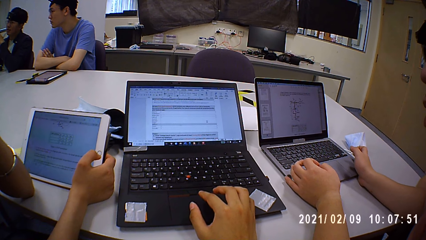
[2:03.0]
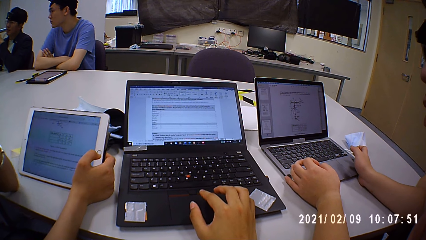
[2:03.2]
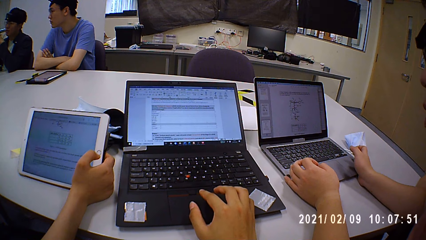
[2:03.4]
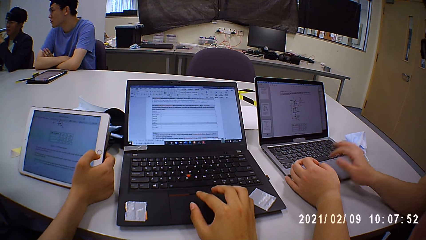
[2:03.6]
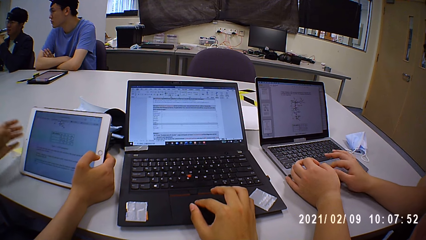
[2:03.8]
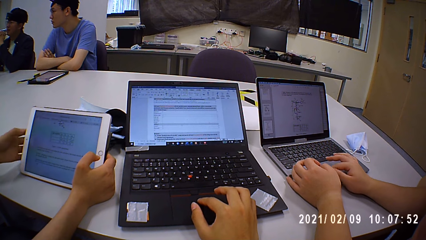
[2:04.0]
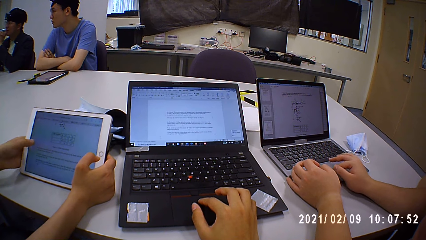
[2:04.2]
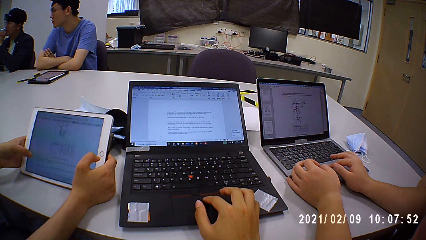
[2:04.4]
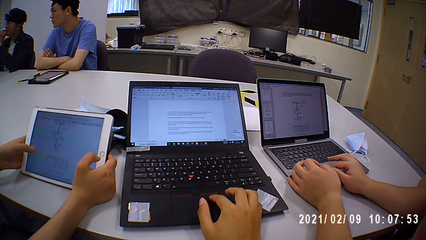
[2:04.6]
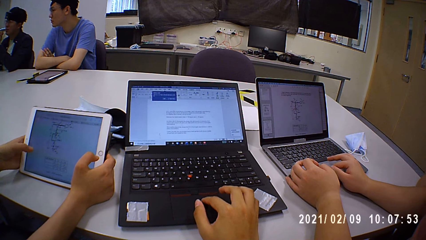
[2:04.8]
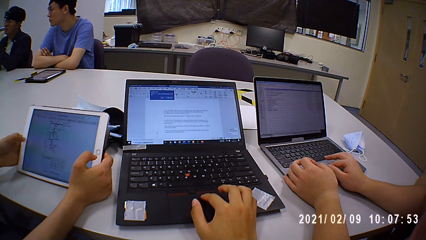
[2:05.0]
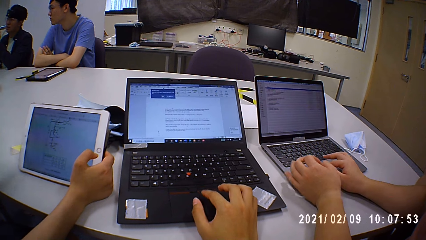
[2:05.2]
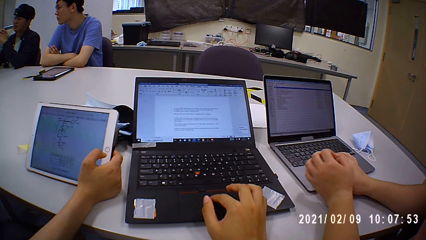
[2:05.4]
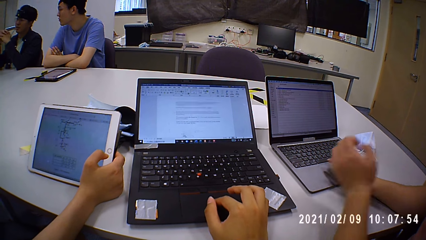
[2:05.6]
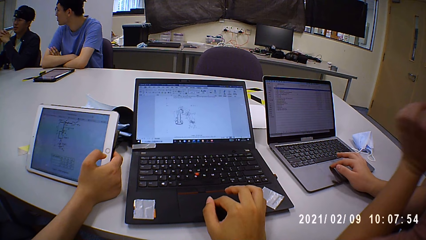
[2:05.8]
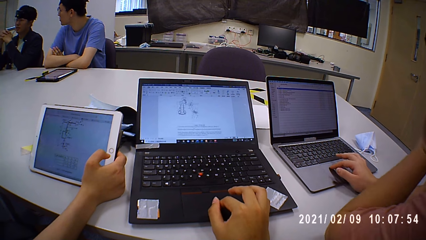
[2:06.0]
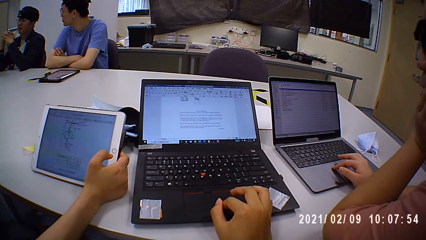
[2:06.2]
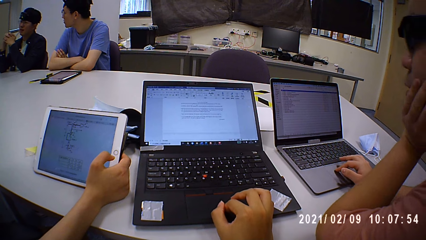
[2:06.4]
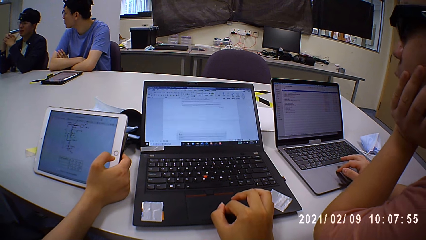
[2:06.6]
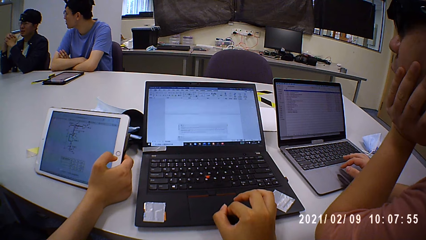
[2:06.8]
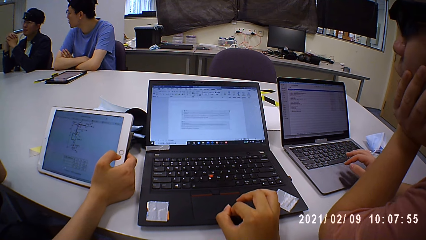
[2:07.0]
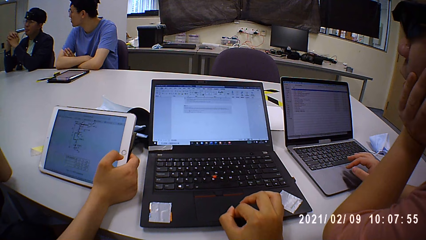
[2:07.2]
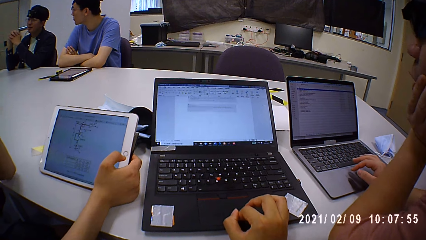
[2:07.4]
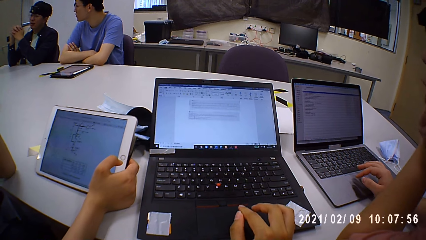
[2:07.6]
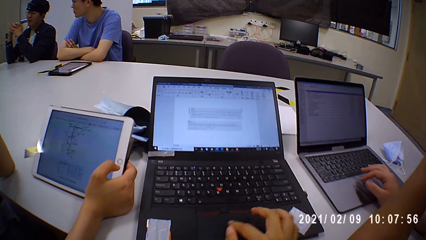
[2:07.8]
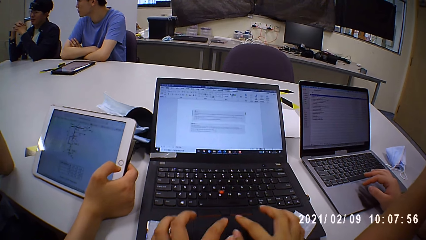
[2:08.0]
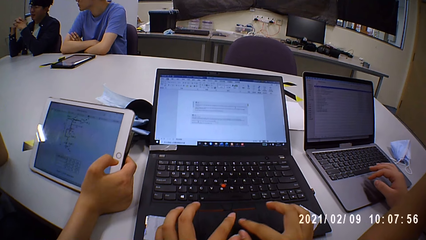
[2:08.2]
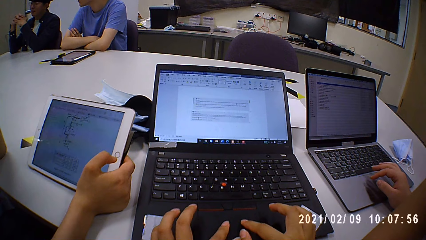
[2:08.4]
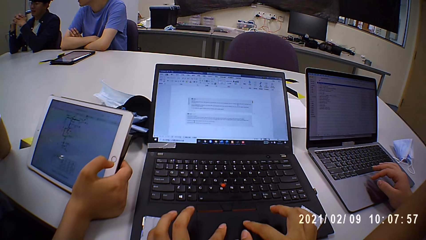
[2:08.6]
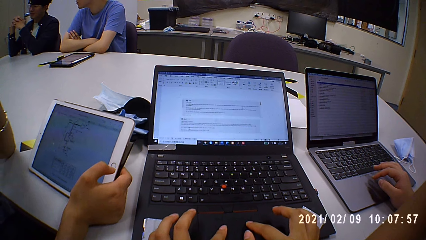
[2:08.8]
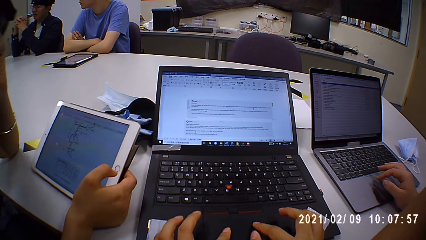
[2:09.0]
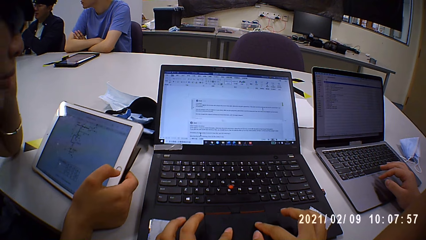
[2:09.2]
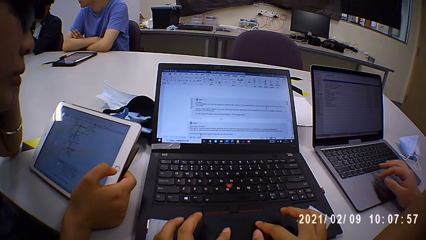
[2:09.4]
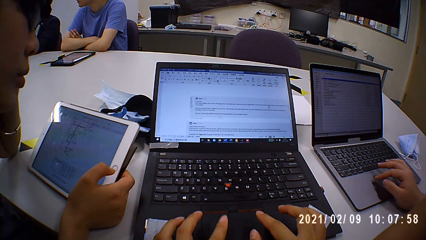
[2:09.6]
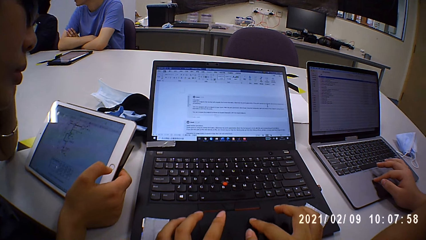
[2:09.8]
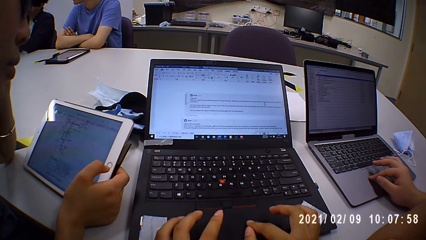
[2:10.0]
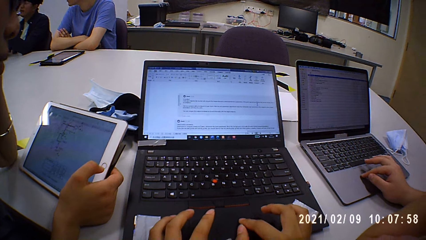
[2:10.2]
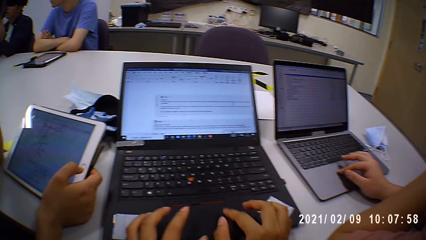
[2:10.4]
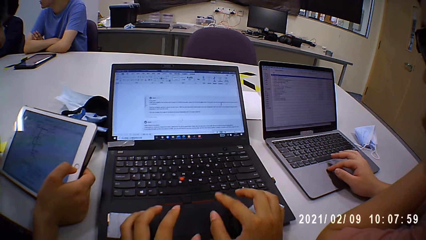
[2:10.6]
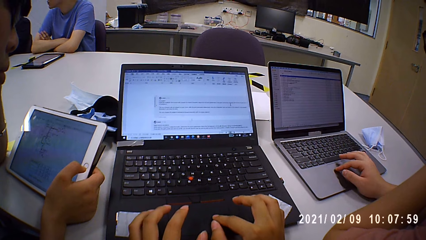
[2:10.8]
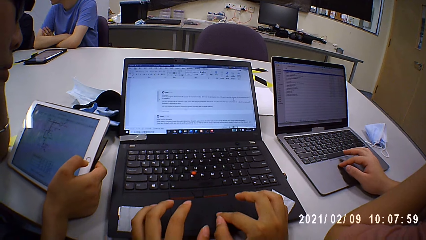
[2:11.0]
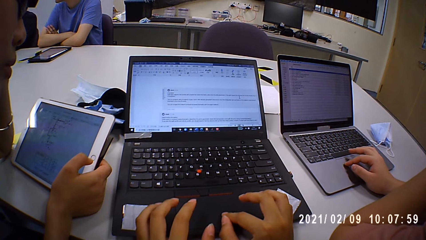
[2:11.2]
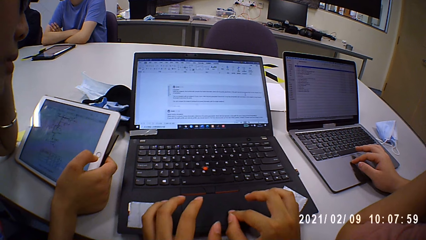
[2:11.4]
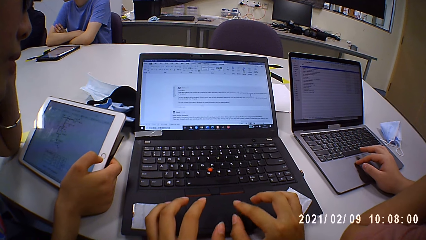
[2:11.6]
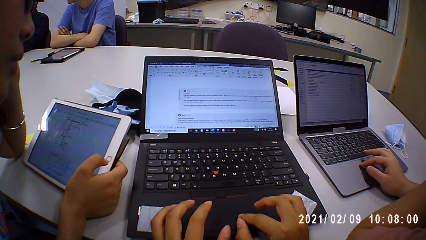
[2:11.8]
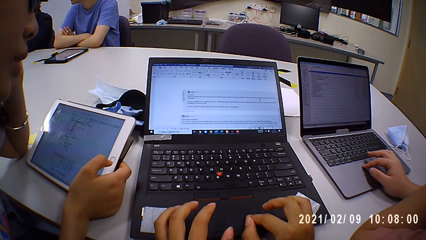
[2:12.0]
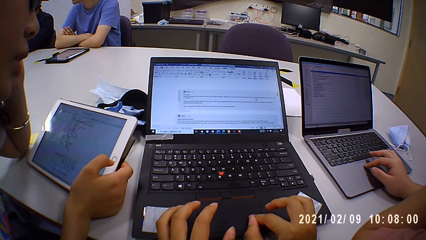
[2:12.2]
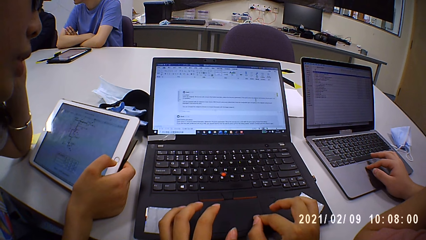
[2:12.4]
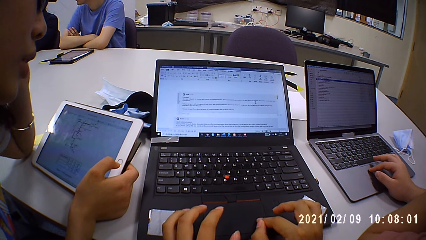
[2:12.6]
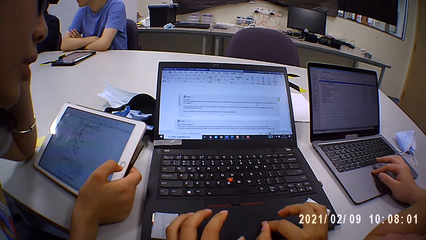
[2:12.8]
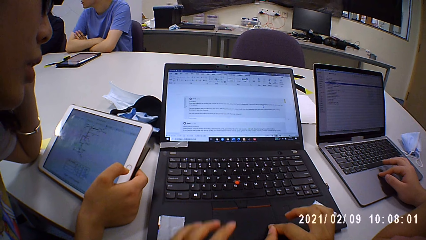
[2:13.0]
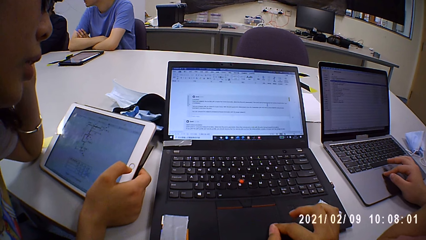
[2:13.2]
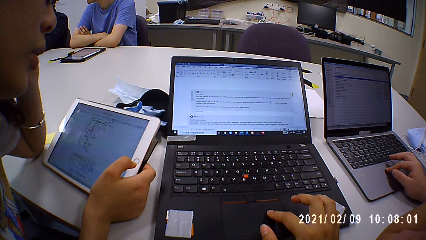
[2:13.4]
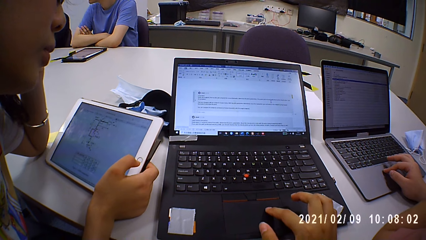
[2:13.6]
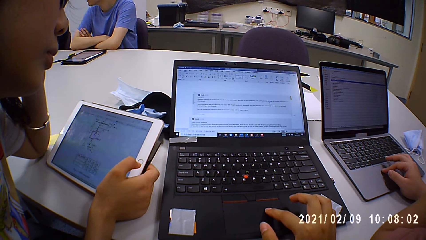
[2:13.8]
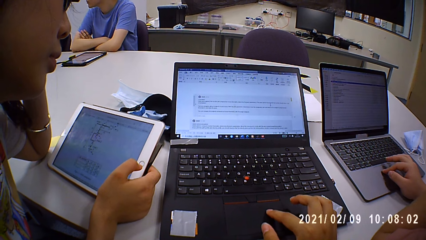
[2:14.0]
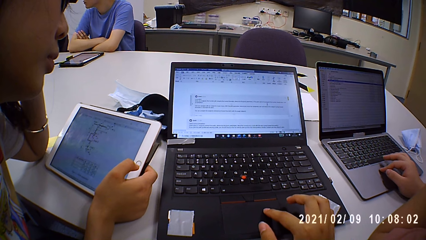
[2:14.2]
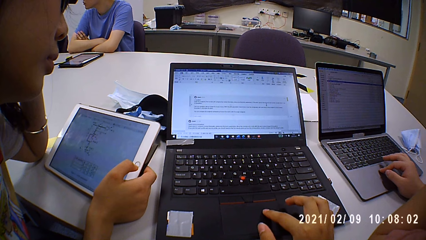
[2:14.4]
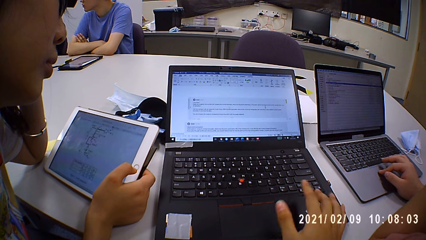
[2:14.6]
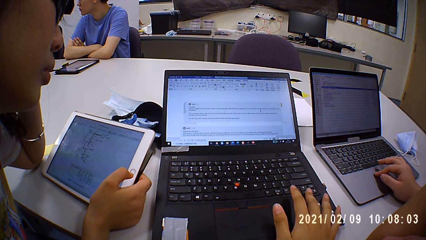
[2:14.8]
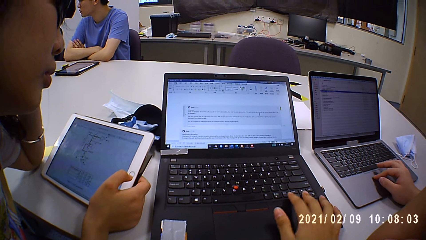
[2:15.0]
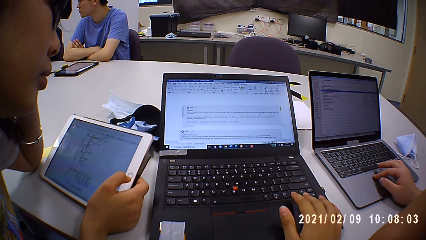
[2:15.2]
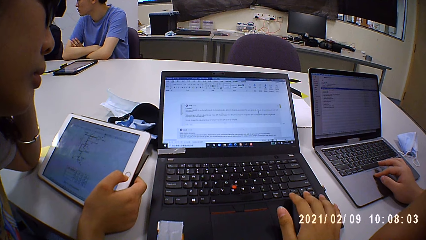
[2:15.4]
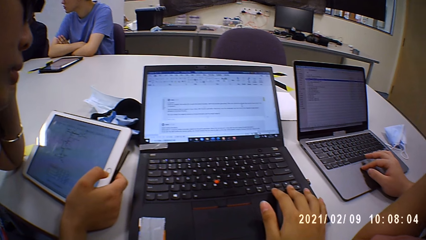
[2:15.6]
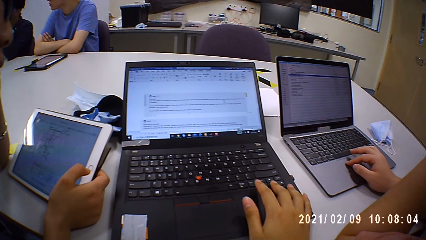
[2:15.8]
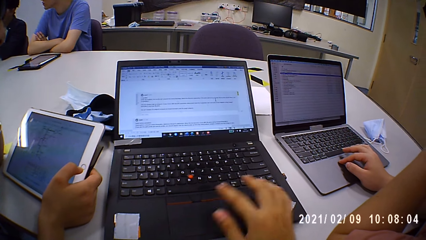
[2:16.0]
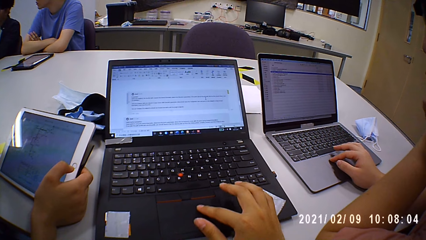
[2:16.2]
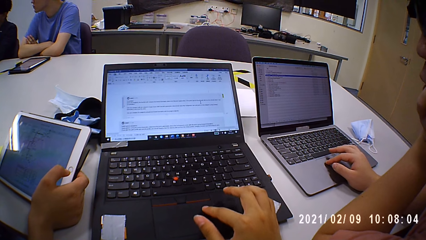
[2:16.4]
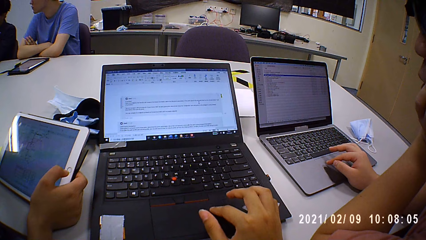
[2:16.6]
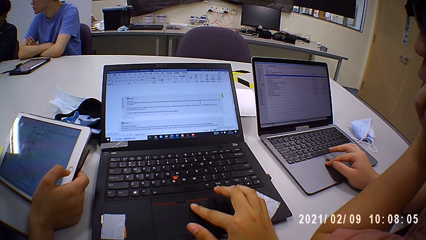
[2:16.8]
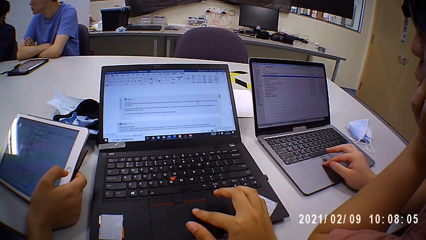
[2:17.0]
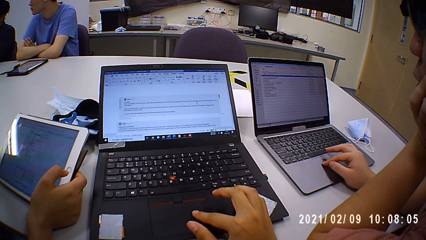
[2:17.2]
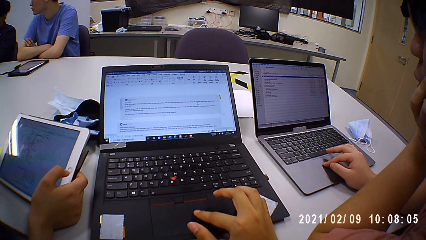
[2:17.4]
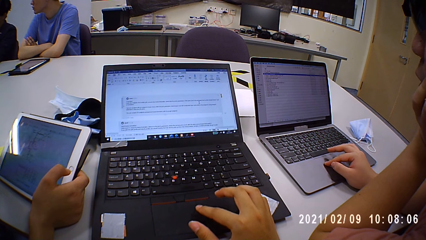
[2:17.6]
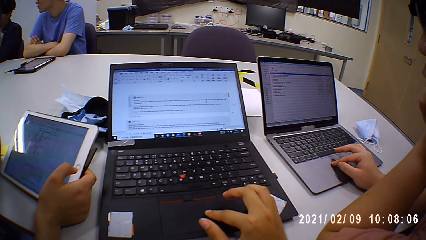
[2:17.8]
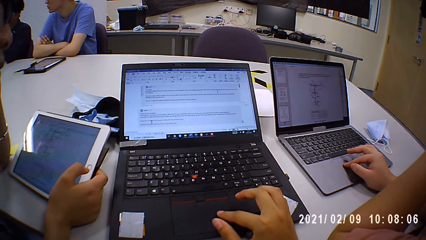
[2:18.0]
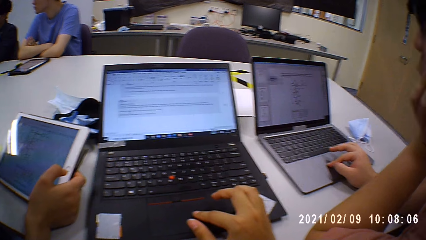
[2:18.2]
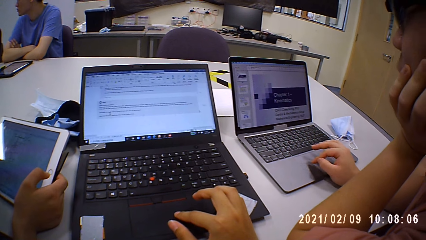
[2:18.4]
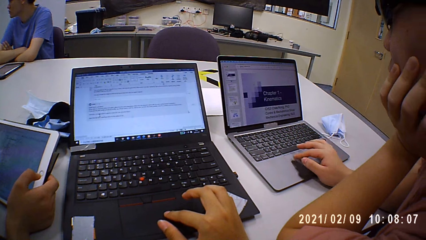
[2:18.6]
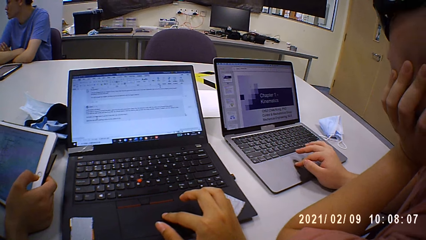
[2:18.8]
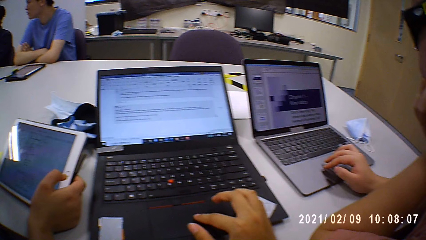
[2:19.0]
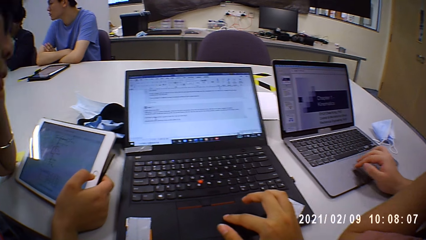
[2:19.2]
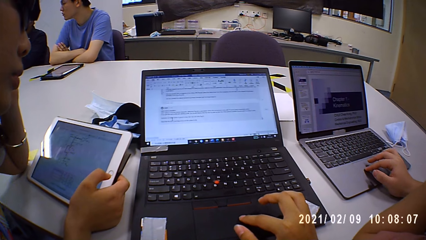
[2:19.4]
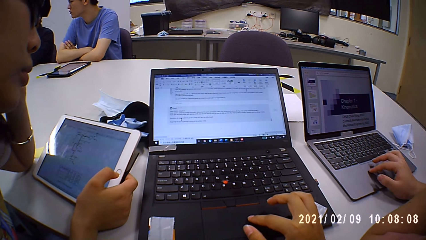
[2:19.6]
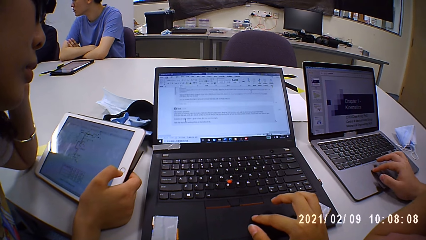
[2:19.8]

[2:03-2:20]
A person scrolls on her iPad.
